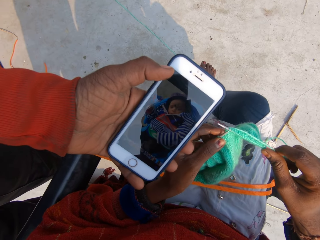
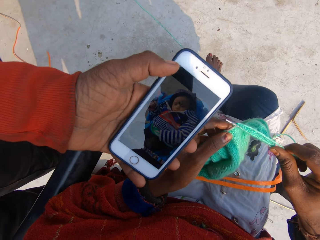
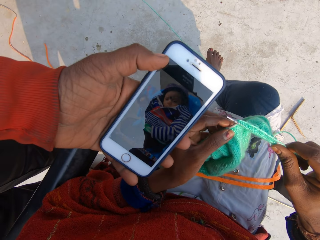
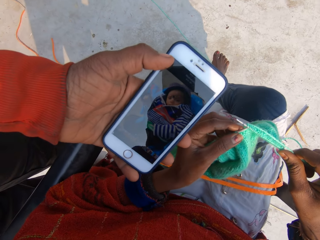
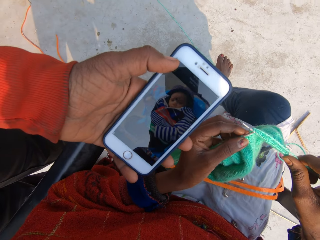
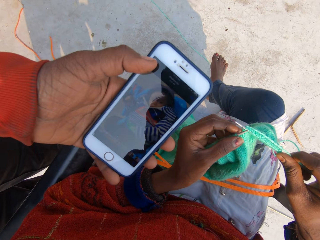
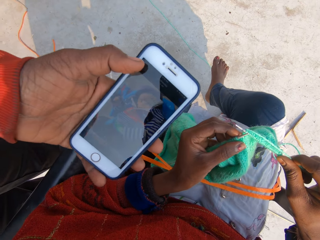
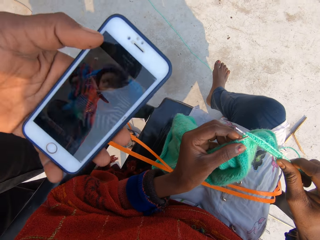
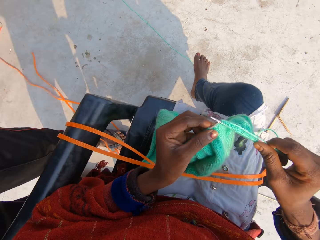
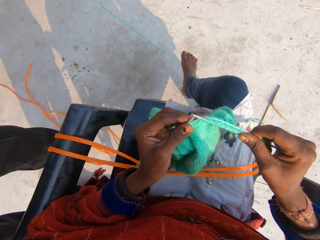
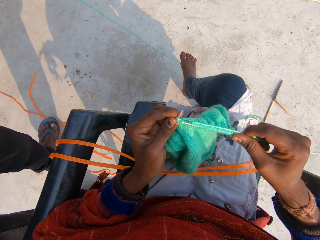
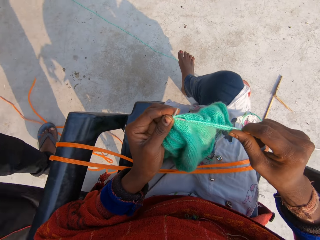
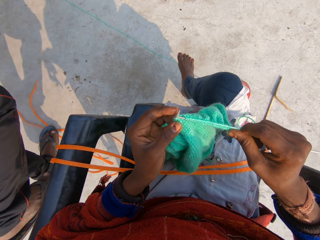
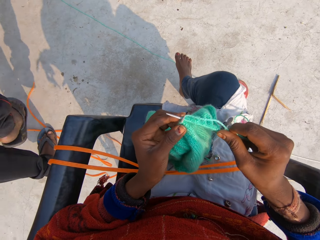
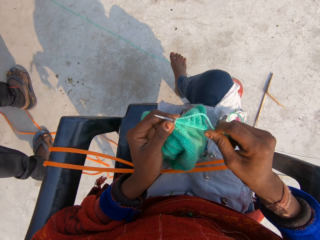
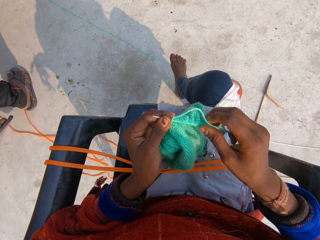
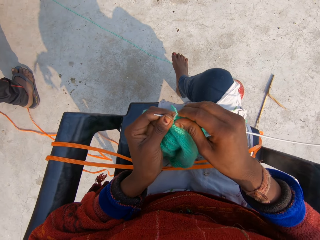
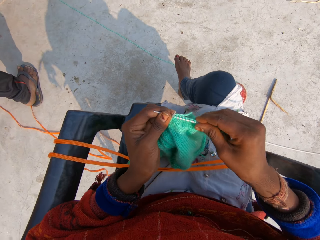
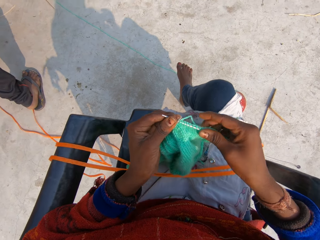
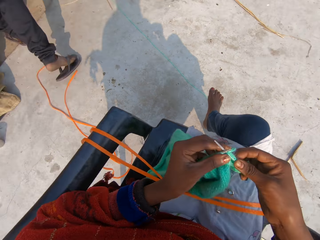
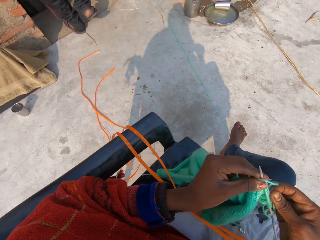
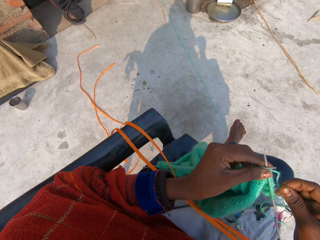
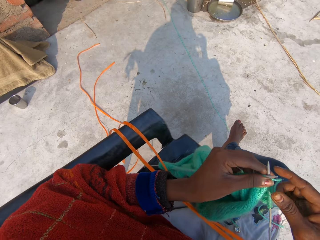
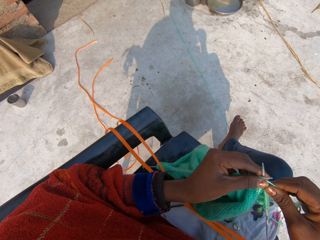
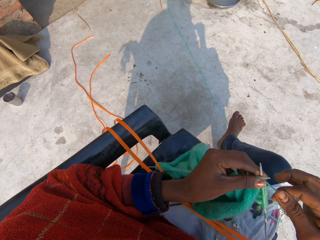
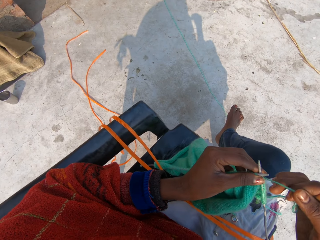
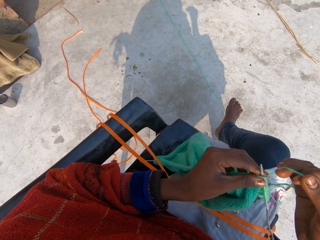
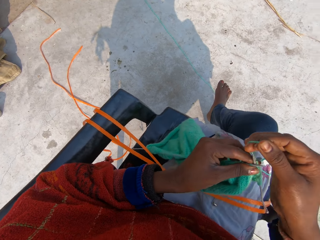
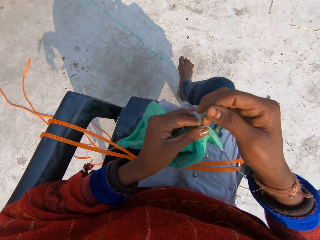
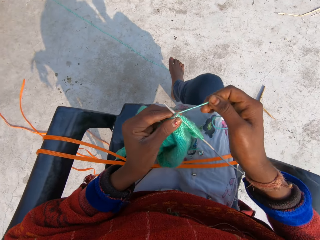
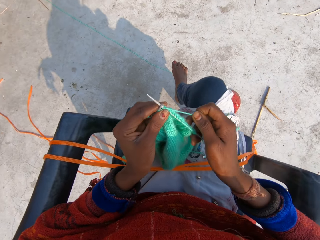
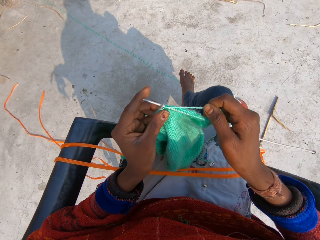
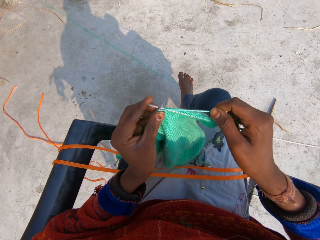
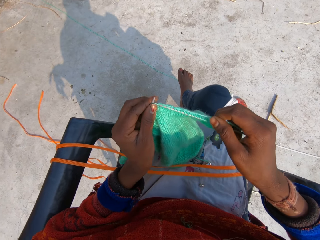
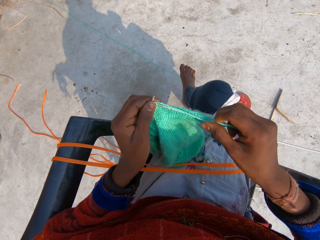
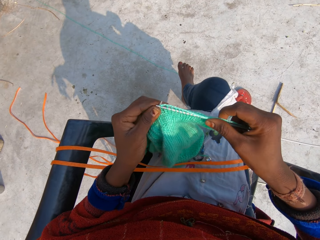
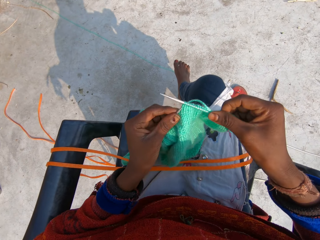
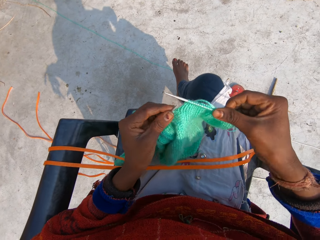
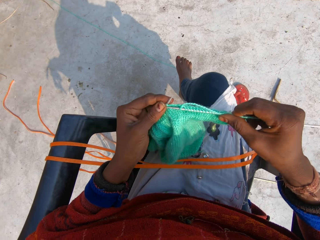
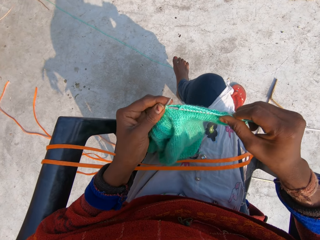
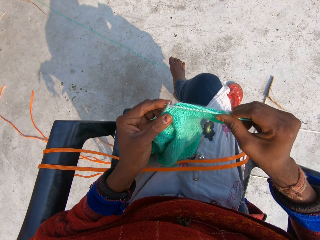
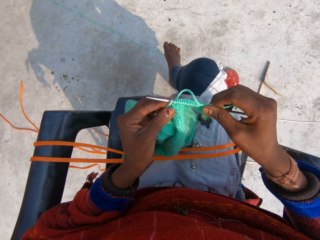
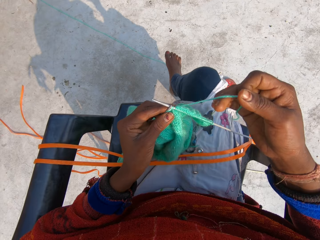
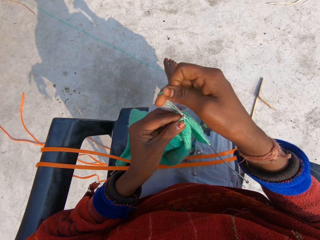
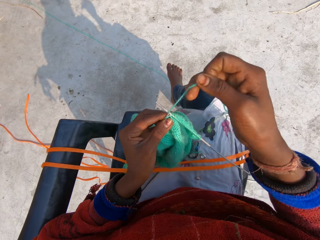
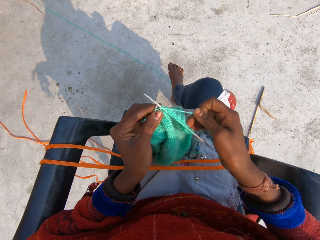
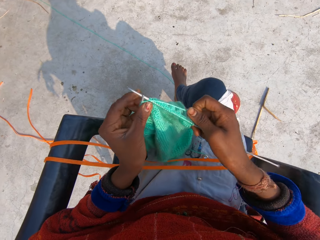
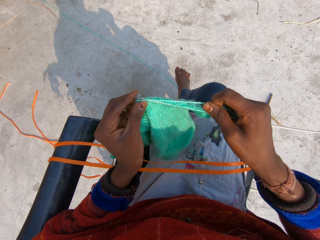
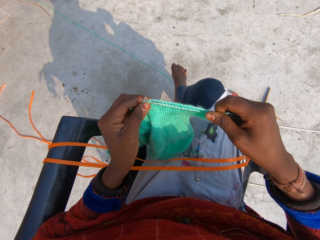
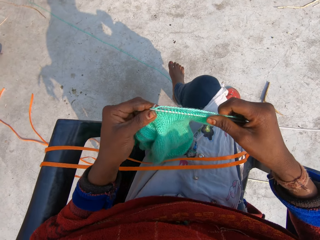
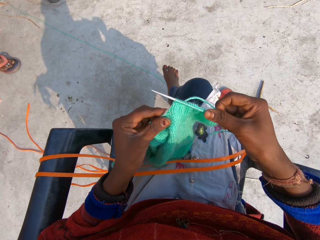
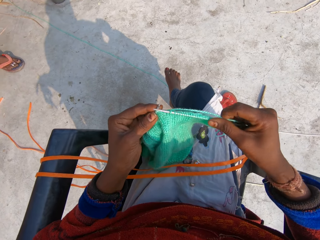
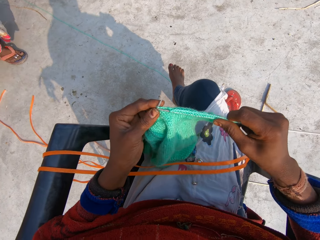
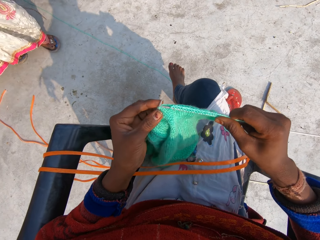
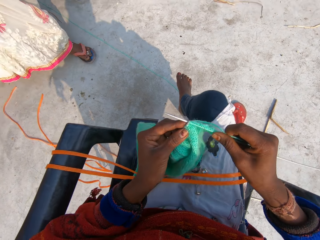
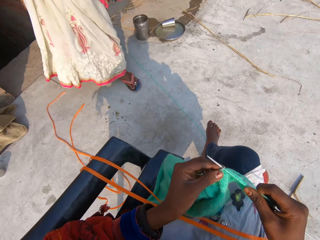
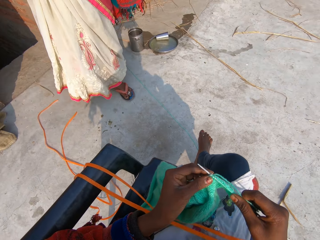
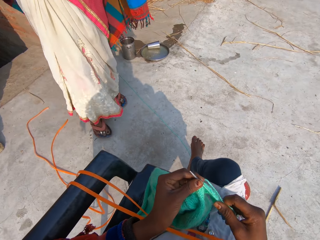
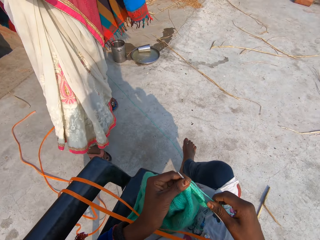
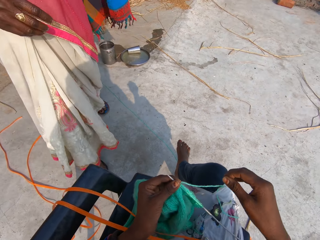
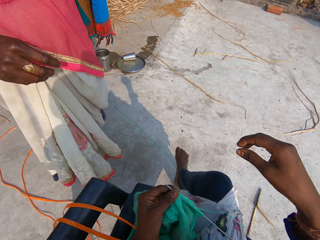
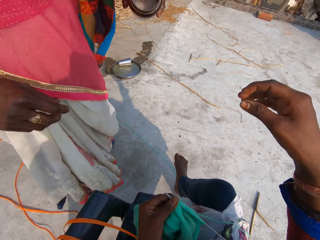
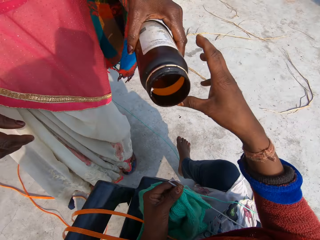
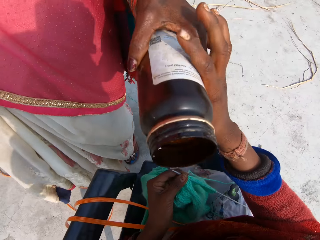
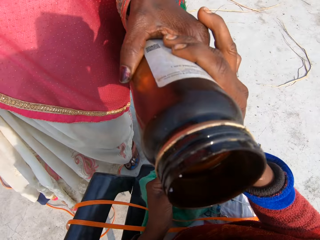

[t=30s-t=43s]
The camera wearer talks to a man. The man removes the phone from the camera wearer's face. The camera wearer sews the sweater. The man walks away from the camera wearer. The camera wearer moves the sweater. They hold the thread. They roll the thread around the crochet. They sew the sweater. They roll the thread around the crochet. They continue to knit the blue material. A woman walks up to the camera wearer and talks to the camera wearer.

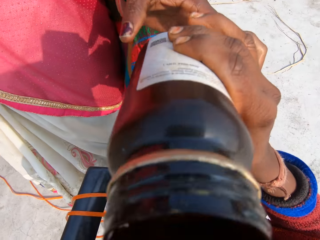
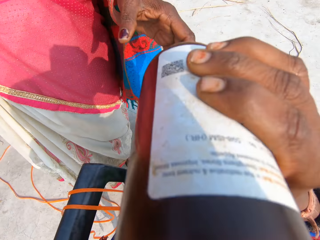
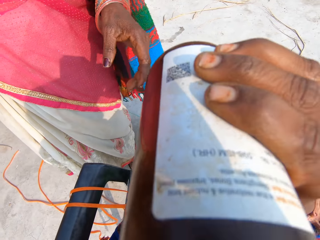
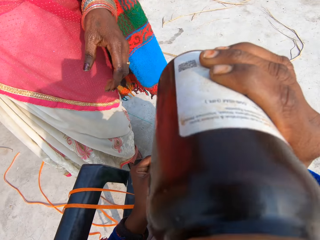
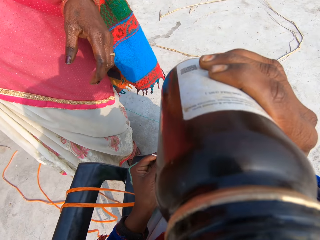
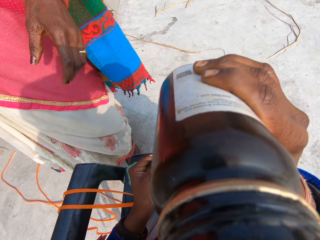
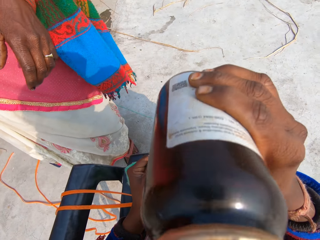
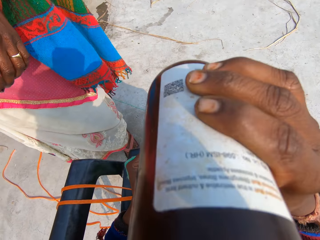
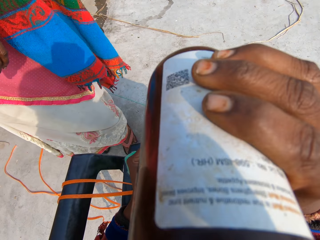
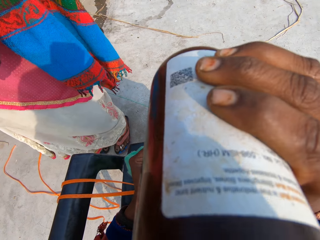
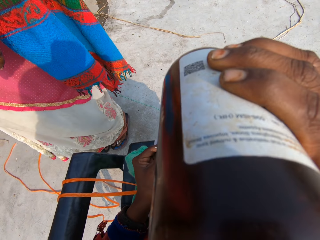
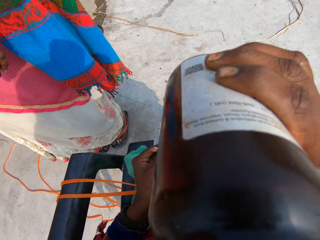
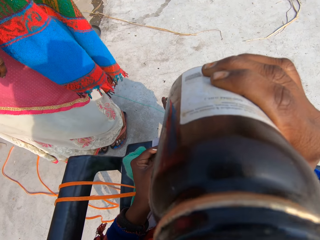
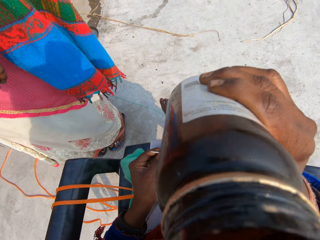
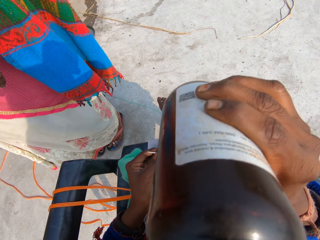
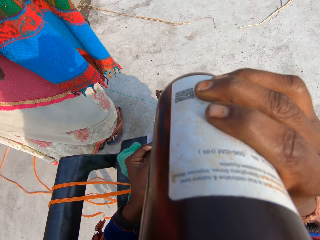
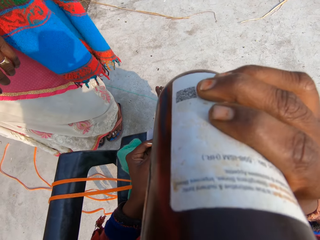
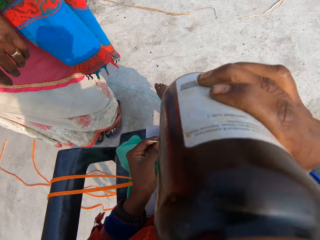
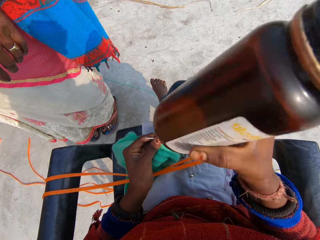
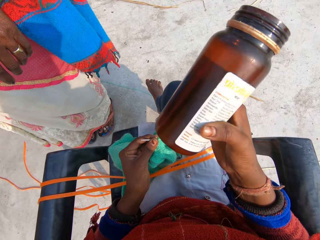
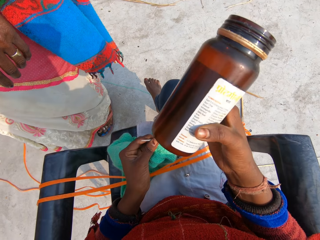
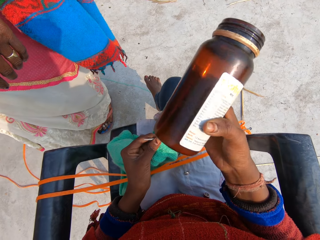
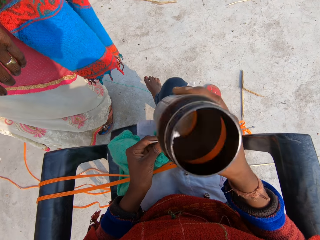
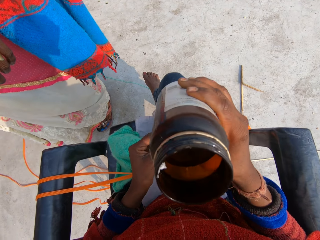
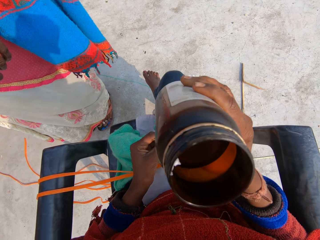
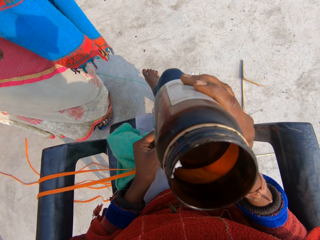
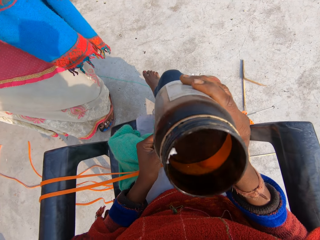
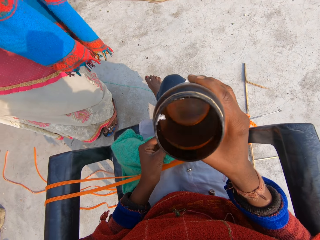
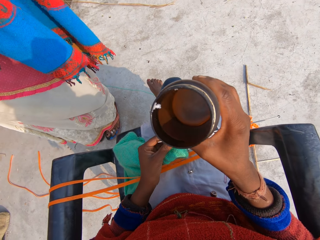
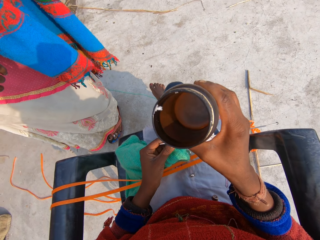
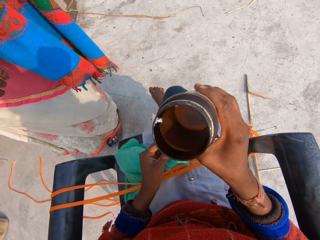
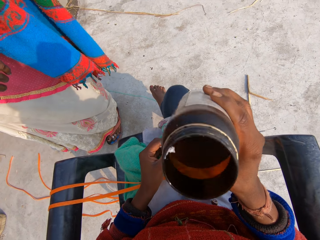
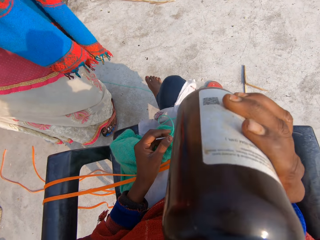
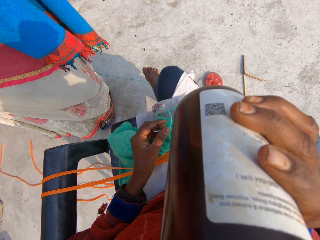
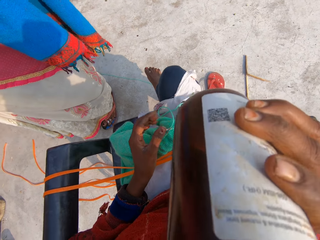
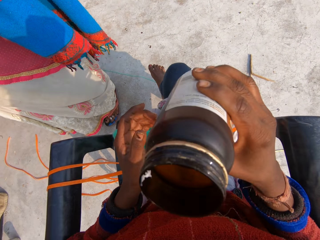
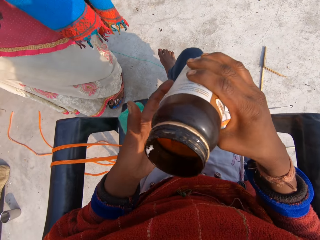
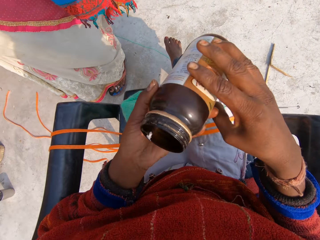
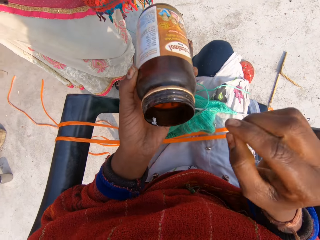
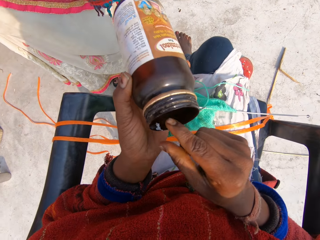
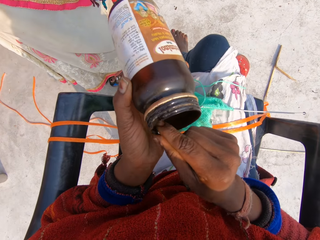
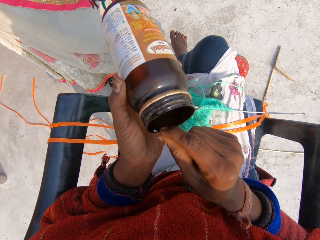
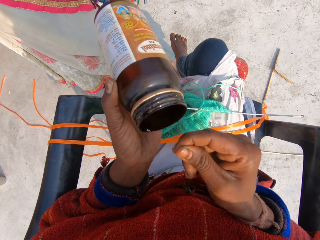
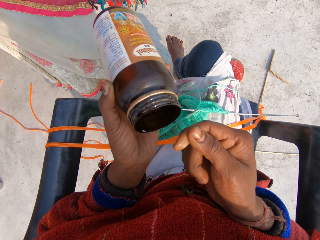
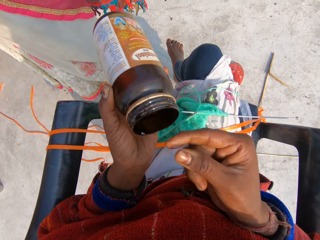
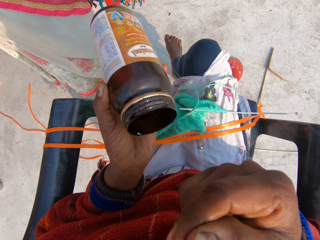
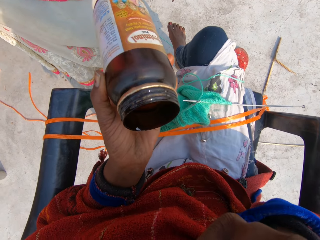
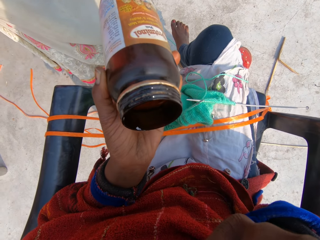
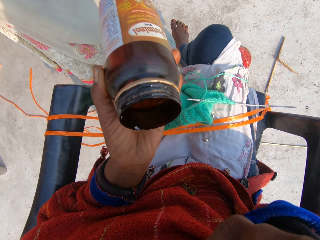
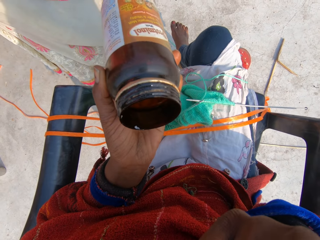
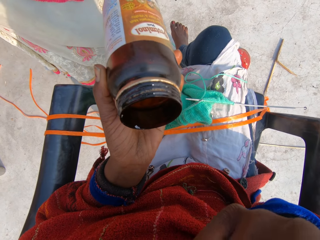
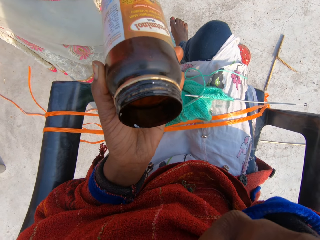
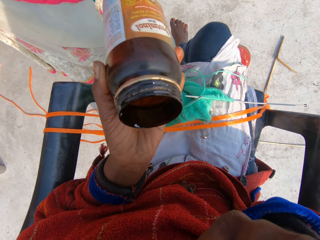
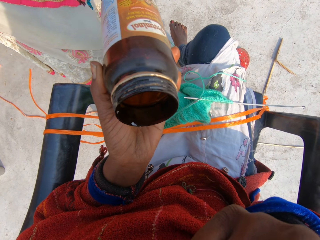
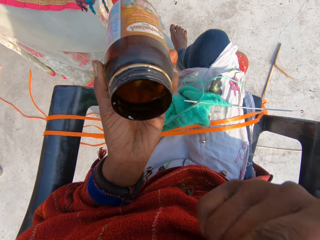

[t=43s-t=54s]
The camera wearer collects a jar or bottle from a woman. She holds the bottle. She smells from the jar. The woman stands beside the camera wearer. The camera wearer holds the bottle. She looks at the bottle. She smells on the bottle. She holds the bottle with the left hand. She scoops the oil from the bottle. She touches the jar with her finger. She applies the oil on the fingers. She licks the finger. She lifts the hand.
